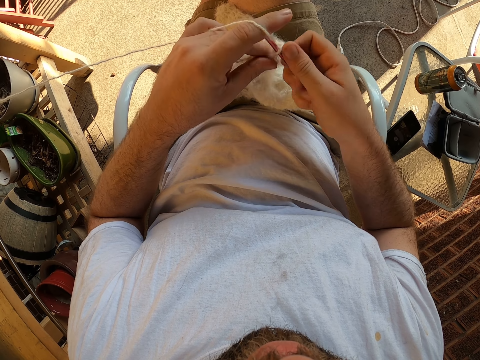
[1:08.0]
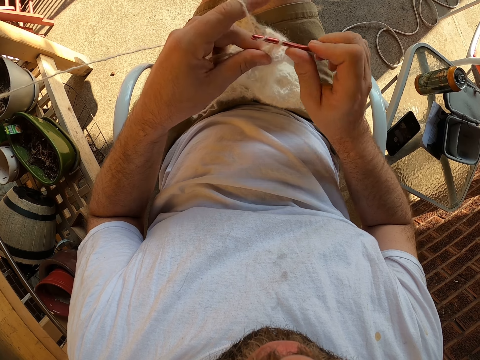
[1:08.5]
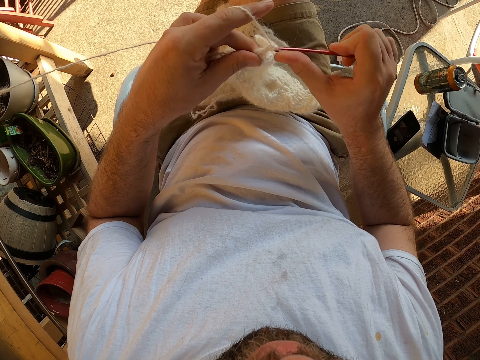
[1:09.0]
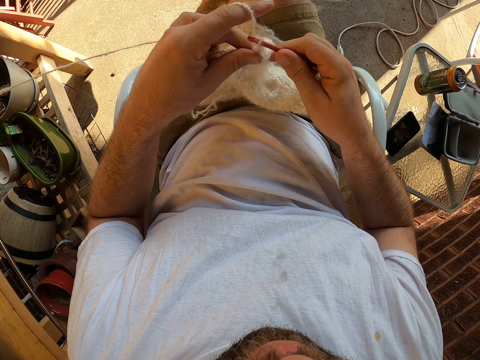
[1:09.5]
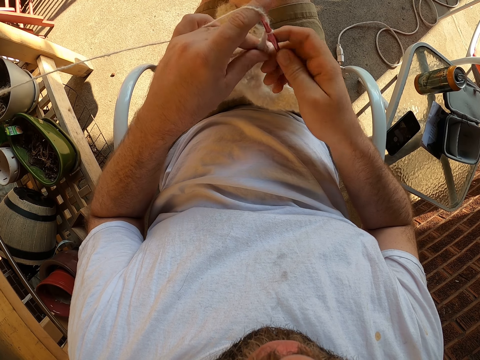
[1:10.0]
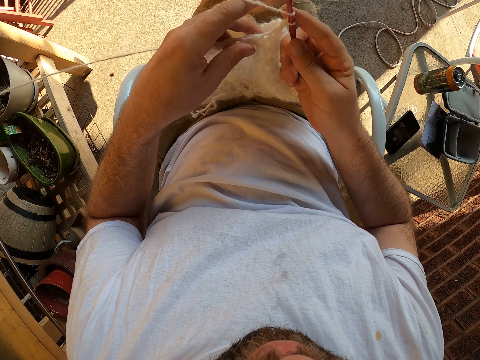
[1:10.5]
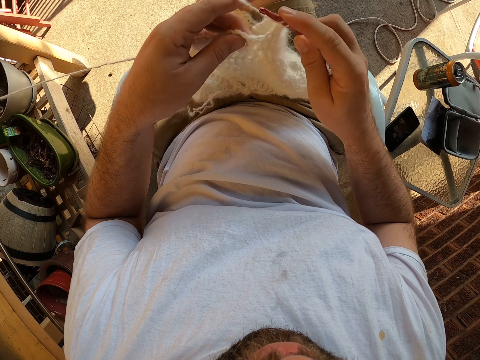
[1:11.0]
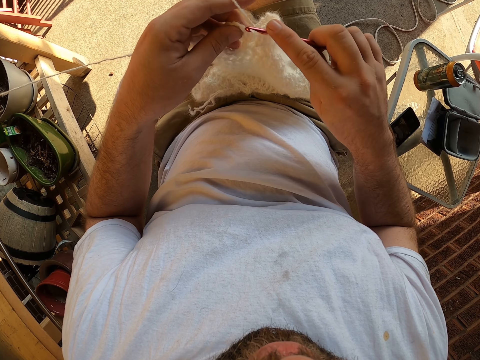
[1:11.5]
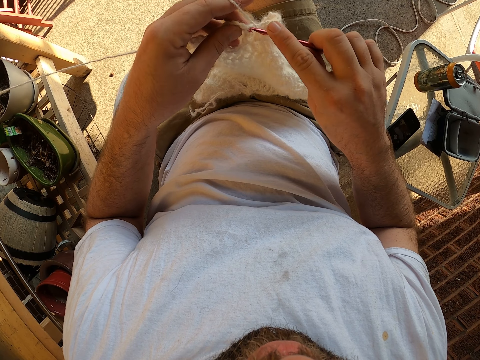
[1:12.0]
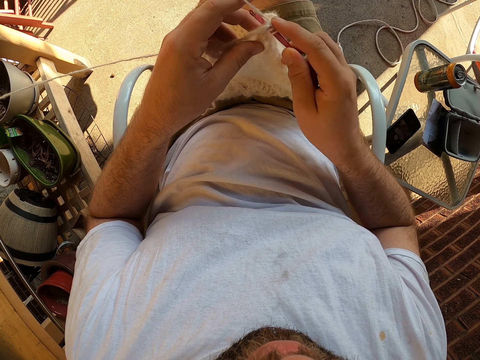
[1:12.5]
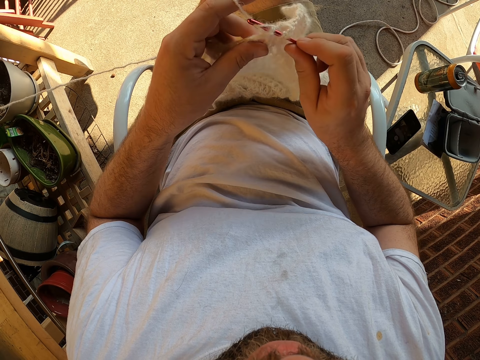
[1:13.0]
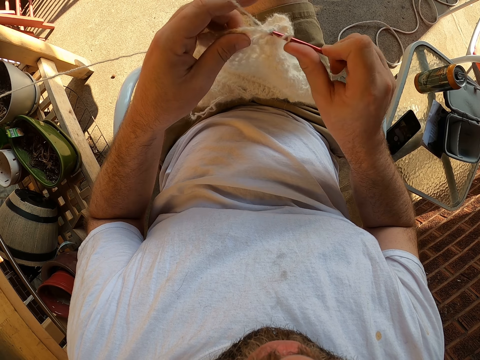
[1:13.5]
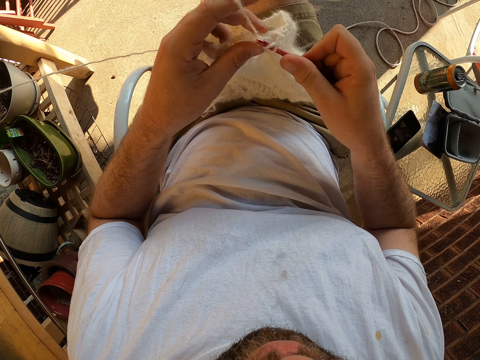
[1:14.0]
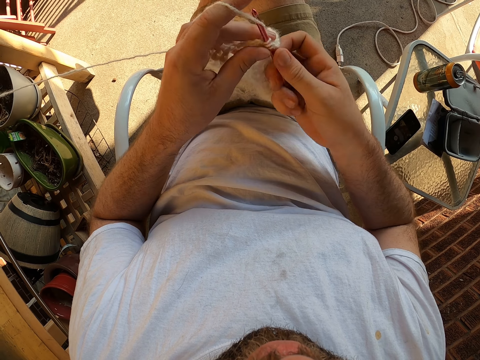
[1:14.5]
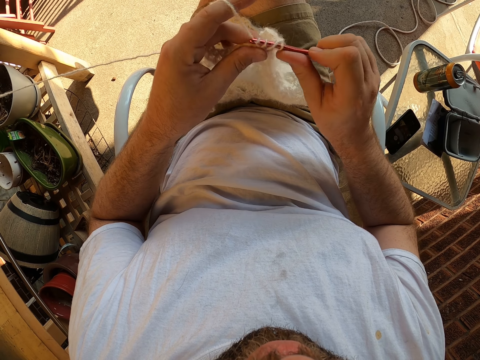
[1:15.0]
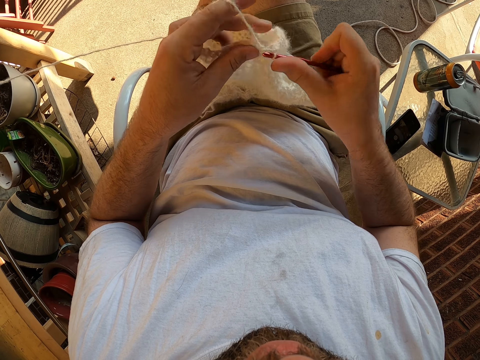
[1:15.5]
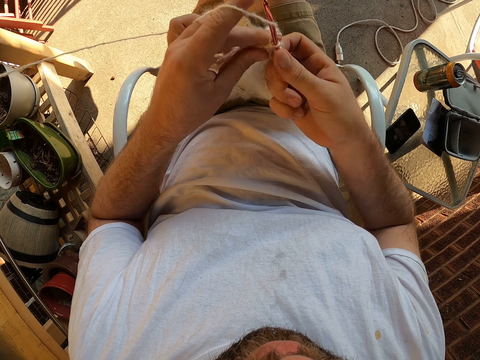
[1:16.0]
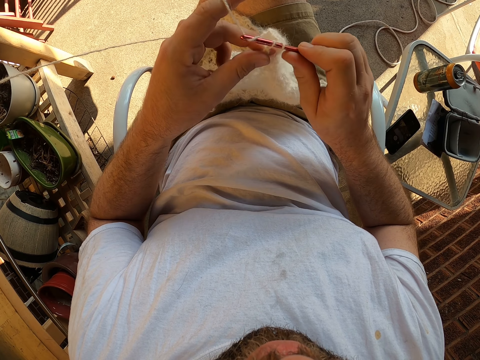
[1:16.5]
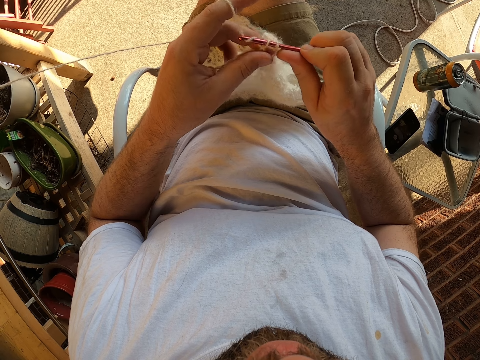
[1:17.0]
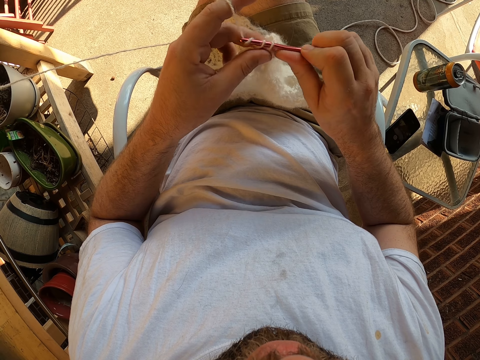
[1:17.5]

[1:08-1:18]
The camera wearer adjusts fingers on the fabric. They crochet the fabric.

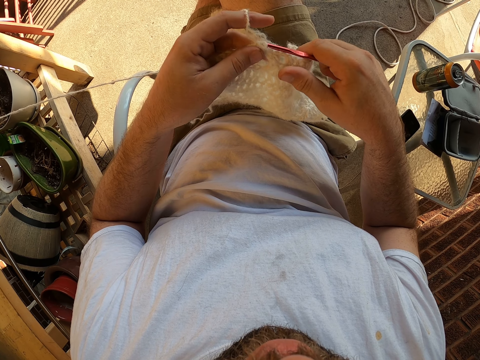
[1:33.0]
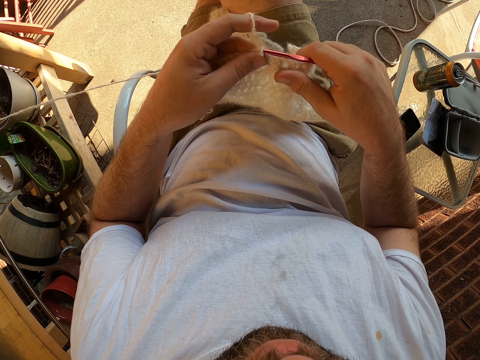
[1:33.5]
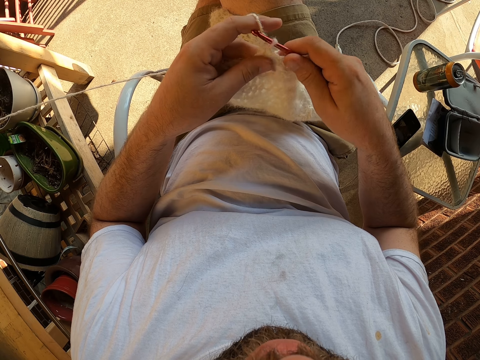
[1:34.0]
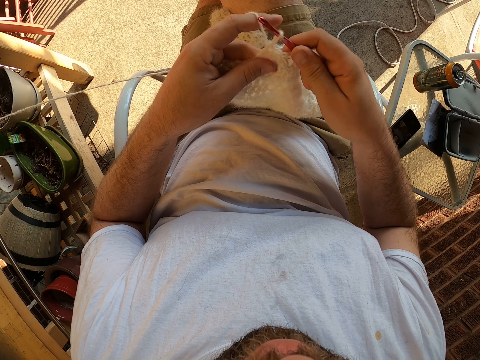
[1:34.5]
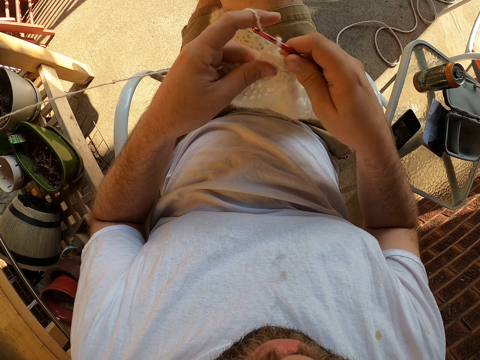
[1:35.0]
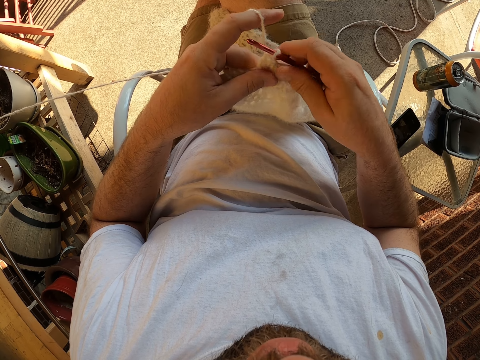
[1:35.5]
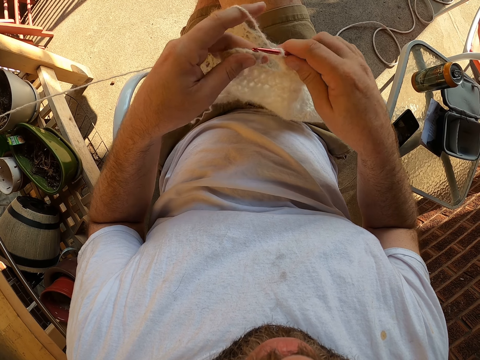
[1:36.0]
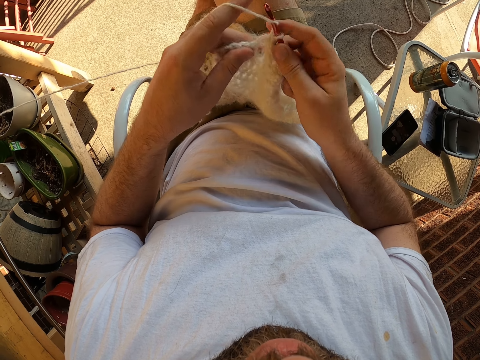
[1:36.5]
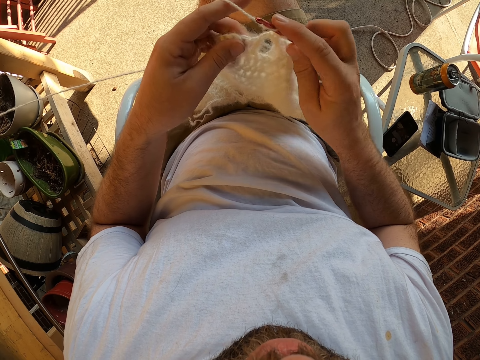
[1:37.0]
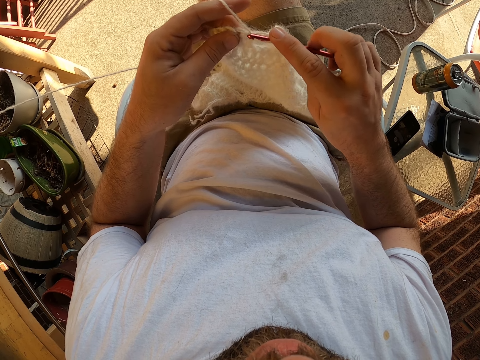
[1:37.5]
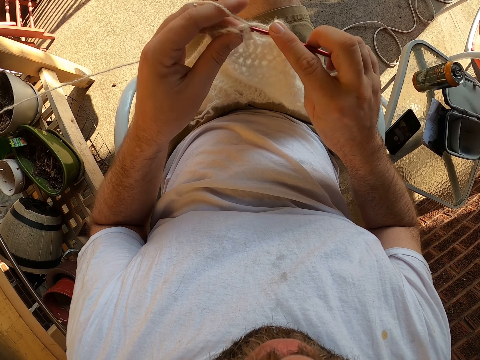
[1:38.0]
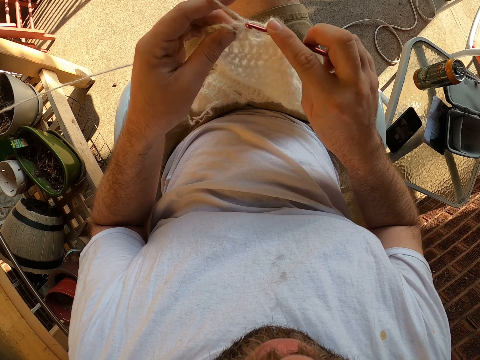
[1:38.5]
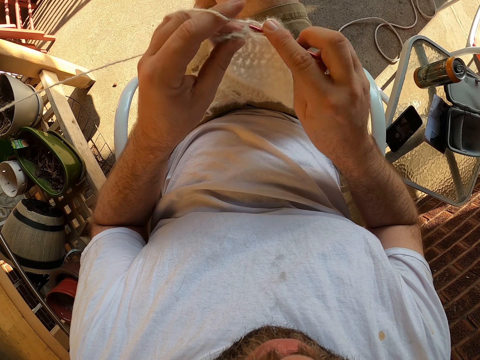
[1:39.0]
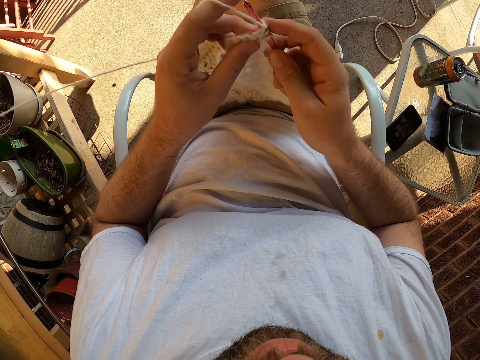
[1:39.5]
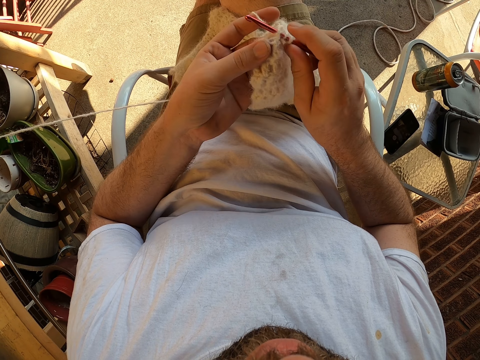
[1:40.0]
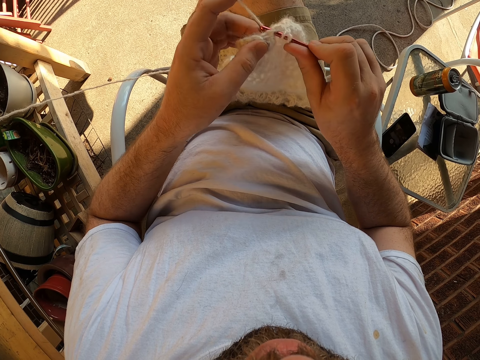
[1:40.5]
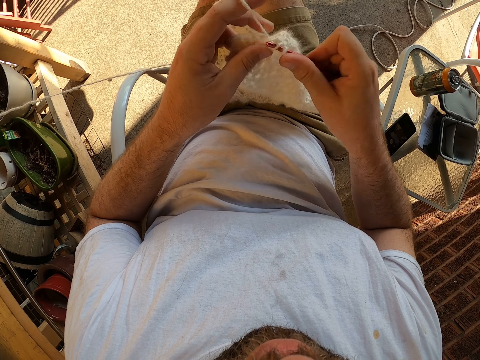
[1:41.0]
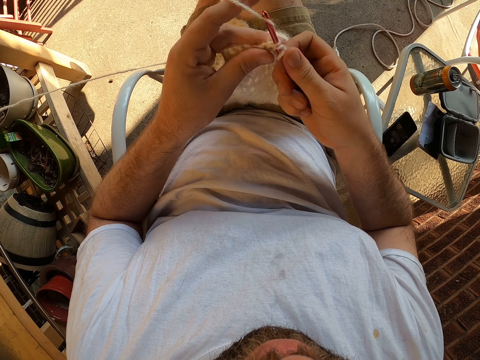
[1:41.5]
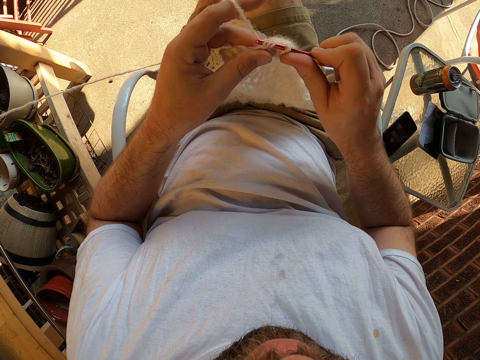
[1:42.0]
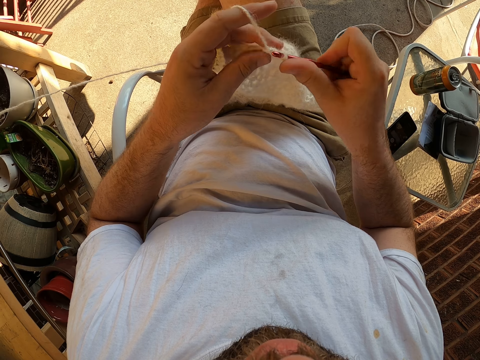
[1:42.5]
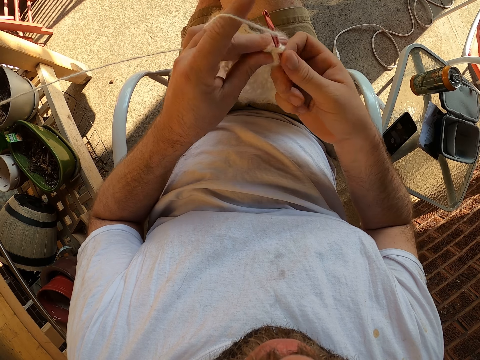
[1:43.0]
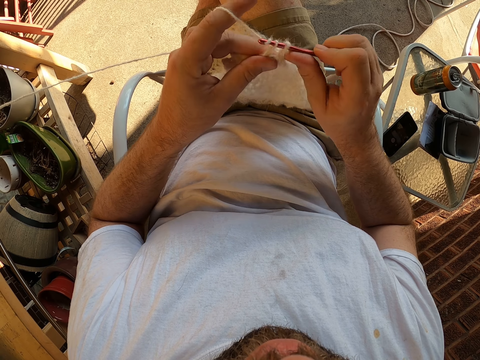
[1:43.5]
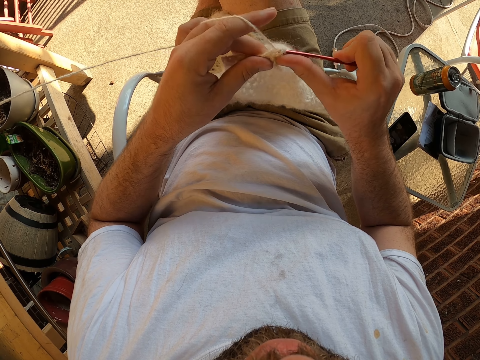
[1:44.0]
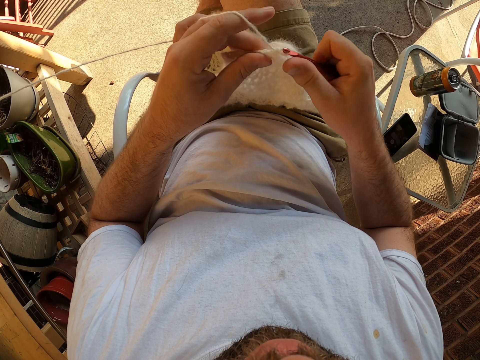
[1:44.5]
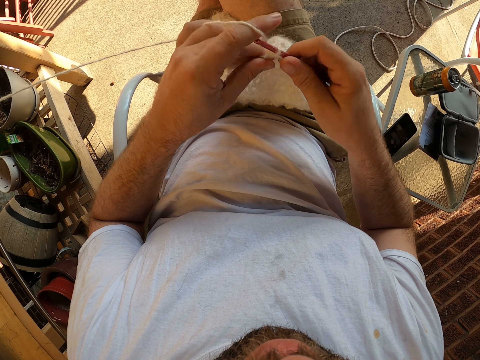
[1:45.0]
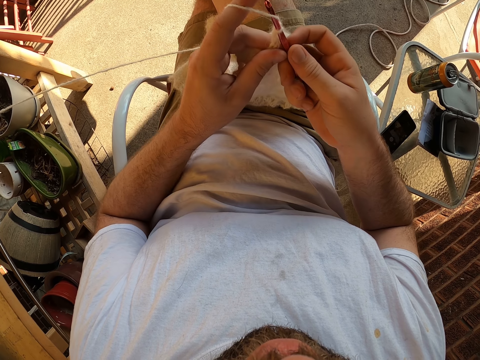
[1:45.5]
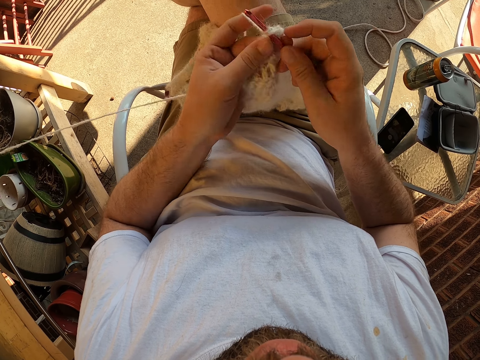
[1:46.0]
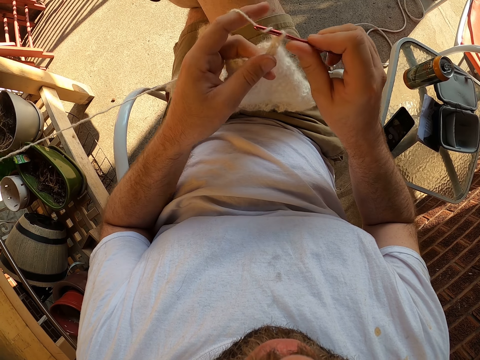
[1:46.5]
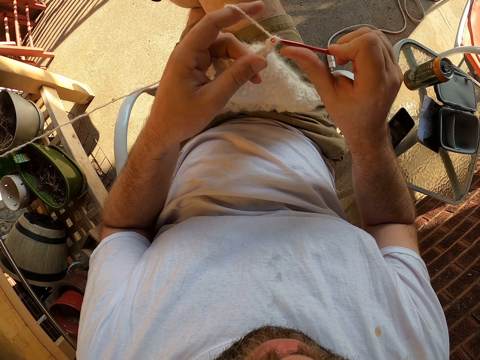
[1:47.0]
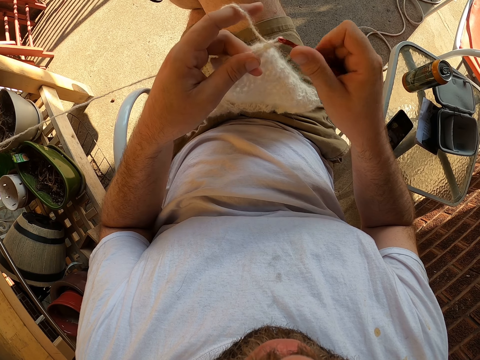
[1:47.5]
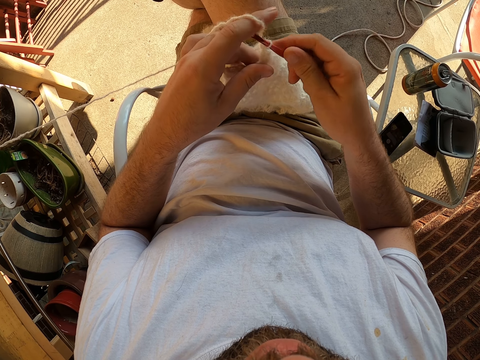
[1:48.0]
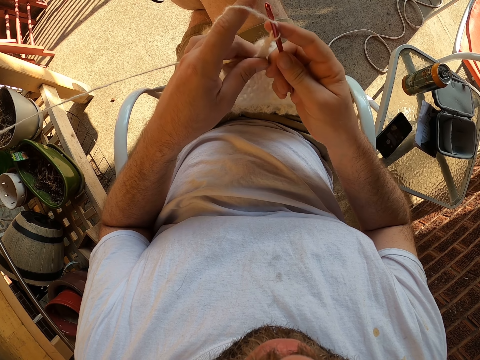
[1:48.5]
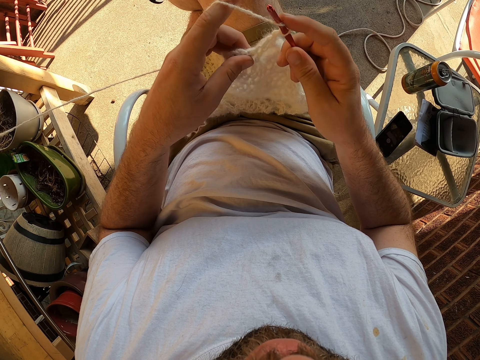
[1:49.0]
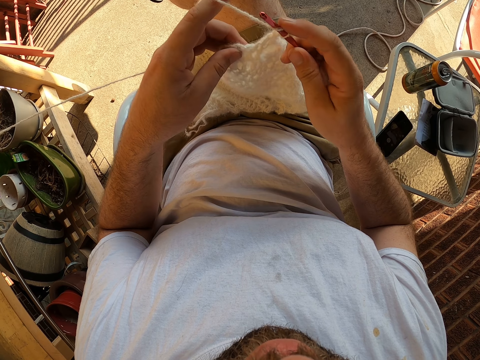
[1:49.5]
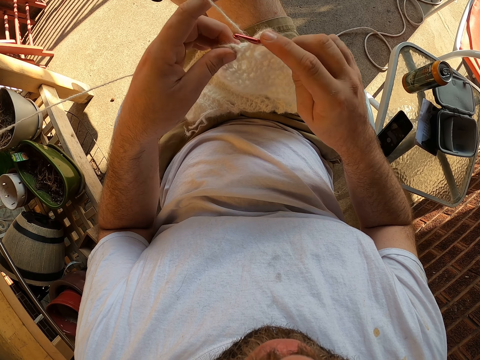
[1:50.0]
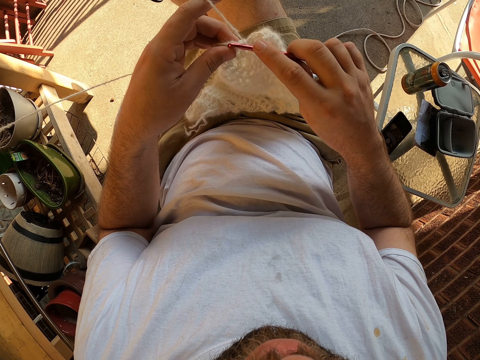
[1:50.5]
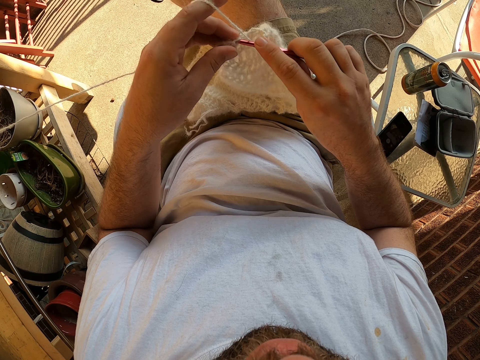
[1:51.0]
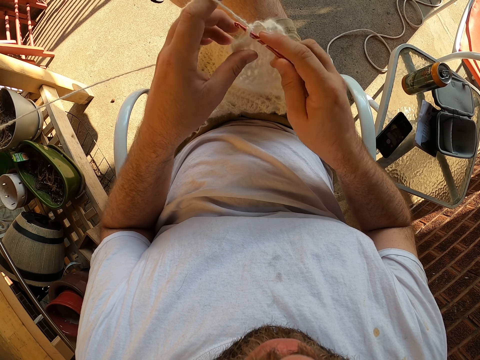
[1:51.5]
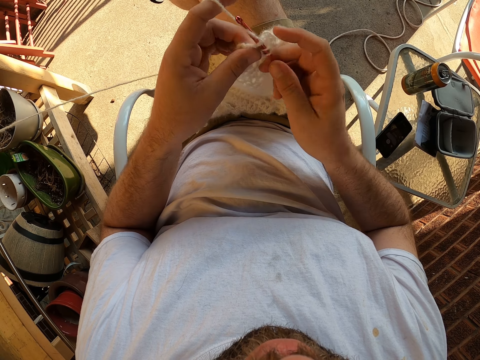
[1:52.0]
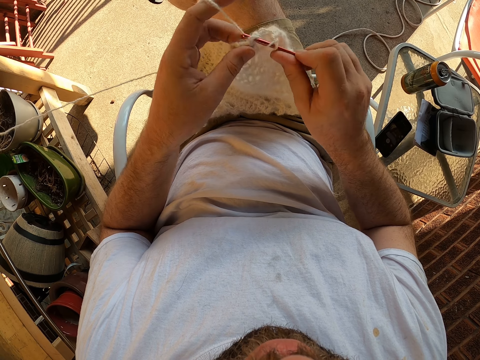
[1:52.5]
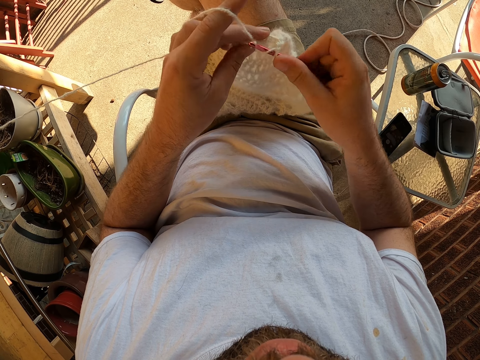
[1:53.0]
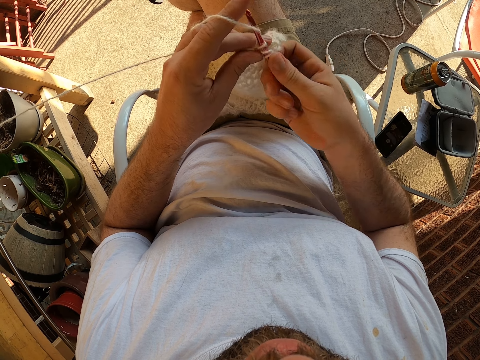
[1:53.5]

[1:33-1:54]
The camera wearer adjusts fingers on the fabric. They crochet the fabric. They adjust fingers on the fabric. They crochet the fabric.
